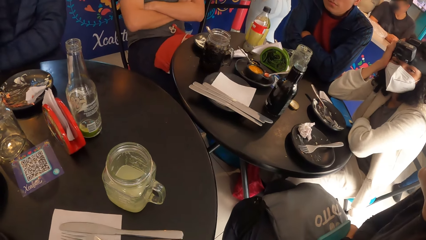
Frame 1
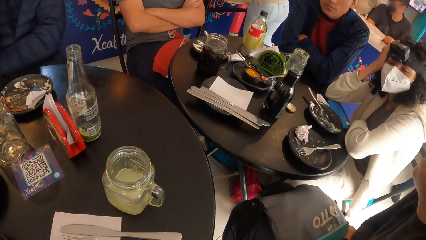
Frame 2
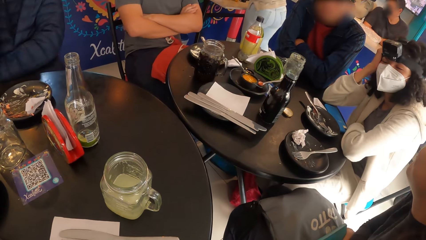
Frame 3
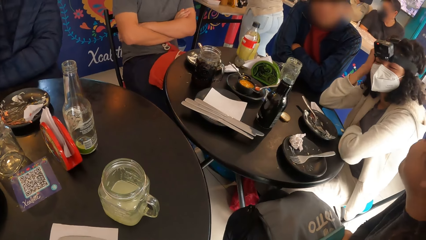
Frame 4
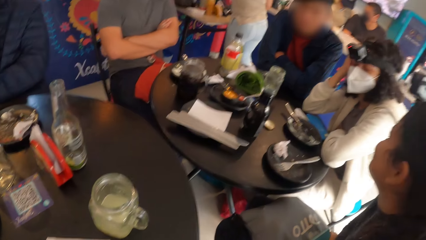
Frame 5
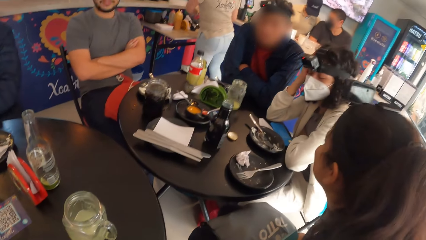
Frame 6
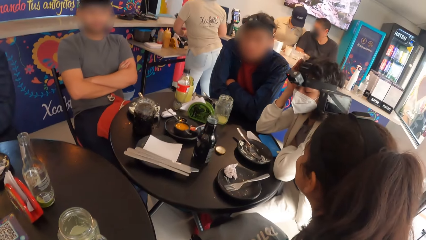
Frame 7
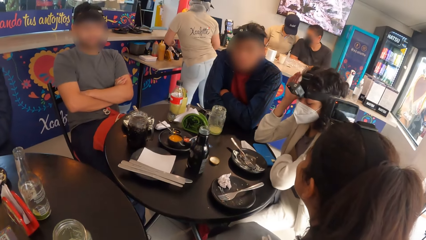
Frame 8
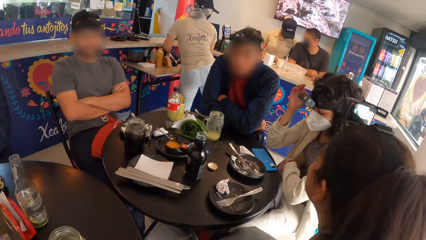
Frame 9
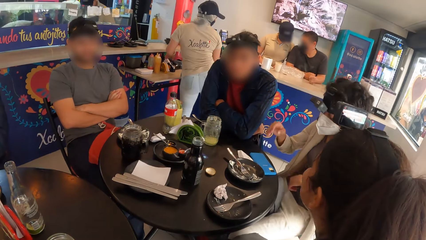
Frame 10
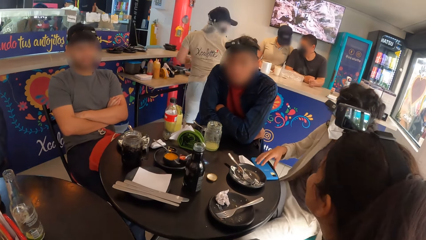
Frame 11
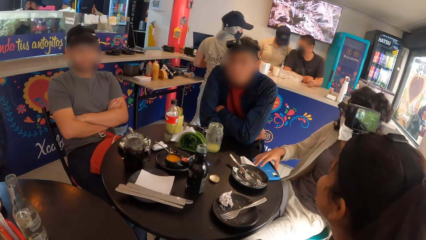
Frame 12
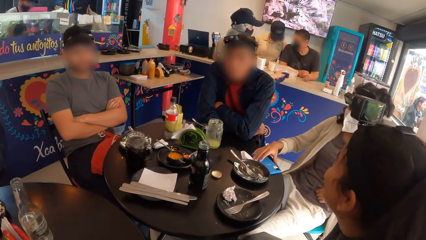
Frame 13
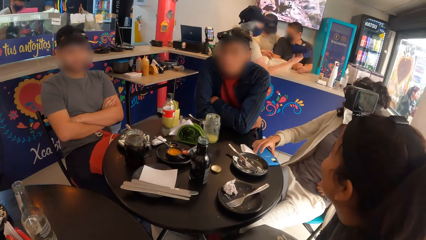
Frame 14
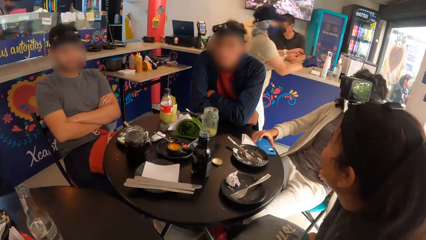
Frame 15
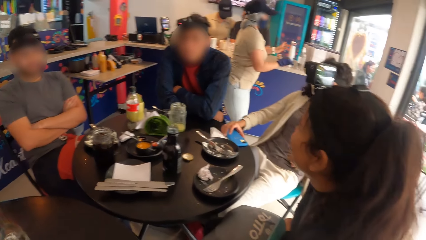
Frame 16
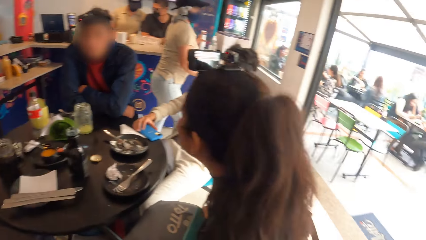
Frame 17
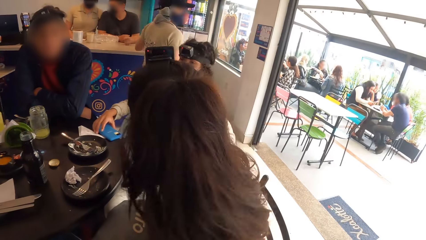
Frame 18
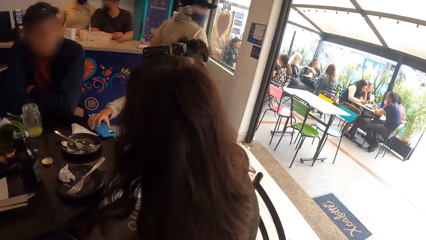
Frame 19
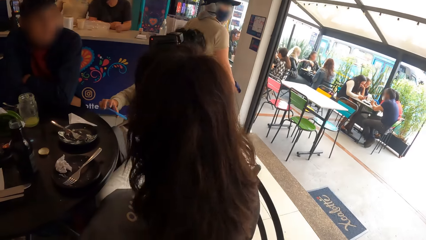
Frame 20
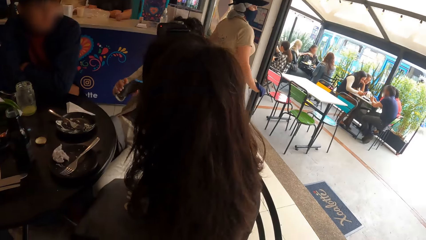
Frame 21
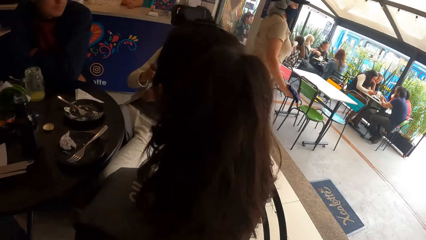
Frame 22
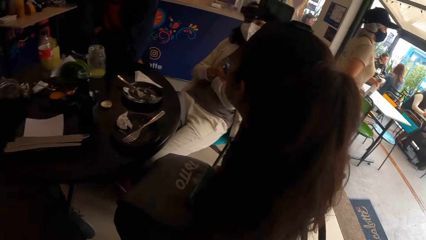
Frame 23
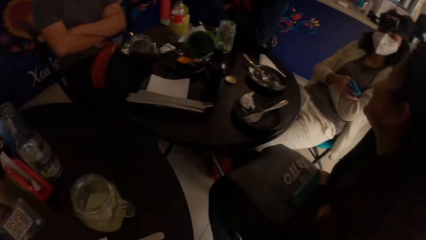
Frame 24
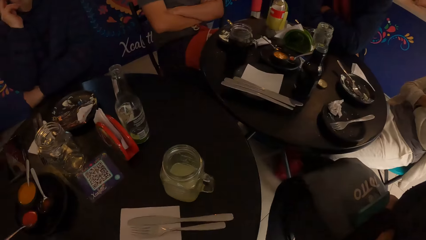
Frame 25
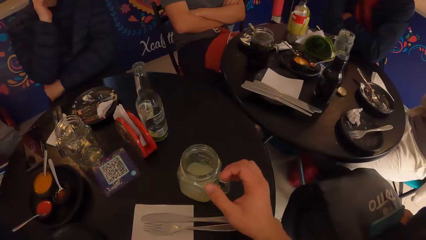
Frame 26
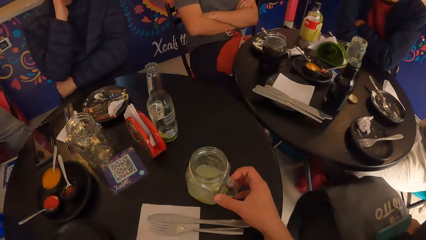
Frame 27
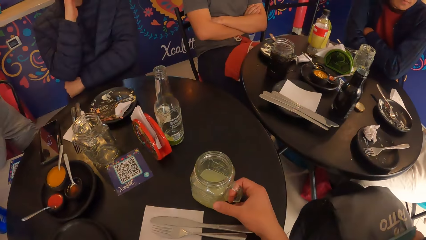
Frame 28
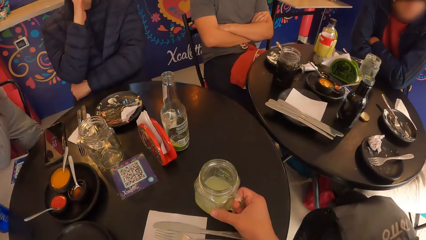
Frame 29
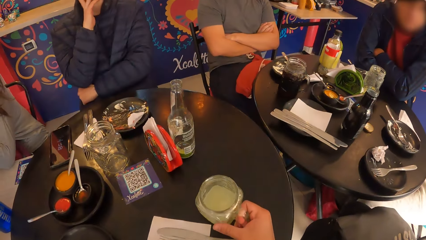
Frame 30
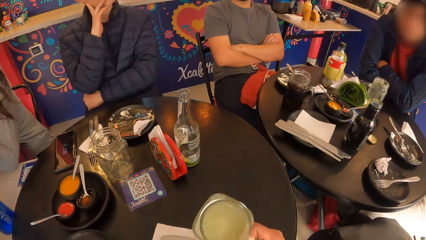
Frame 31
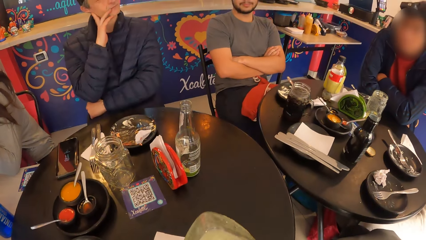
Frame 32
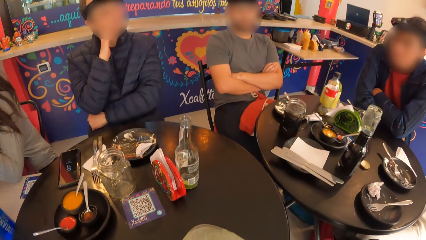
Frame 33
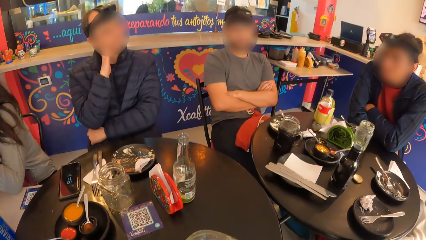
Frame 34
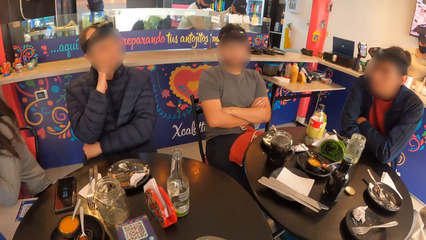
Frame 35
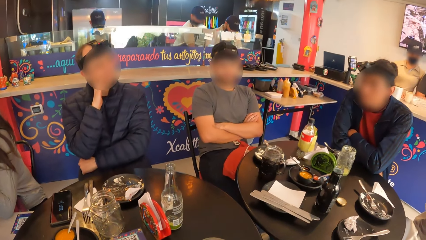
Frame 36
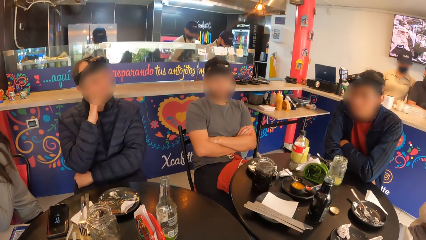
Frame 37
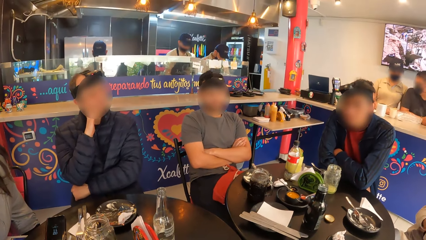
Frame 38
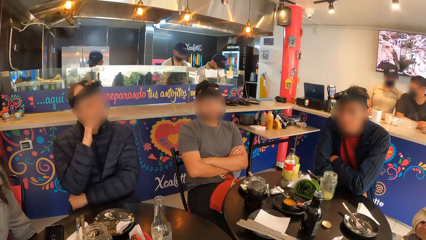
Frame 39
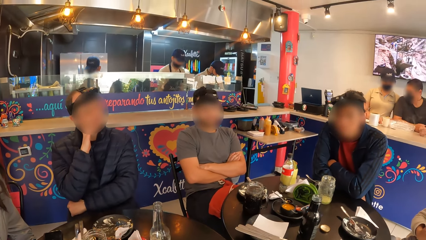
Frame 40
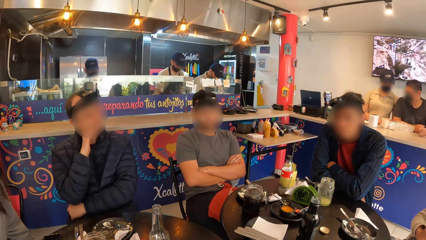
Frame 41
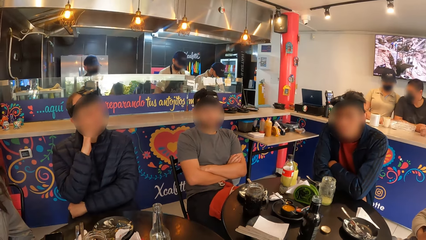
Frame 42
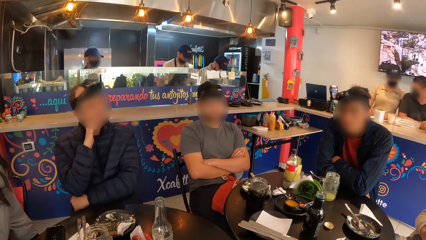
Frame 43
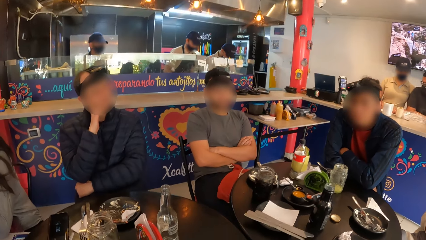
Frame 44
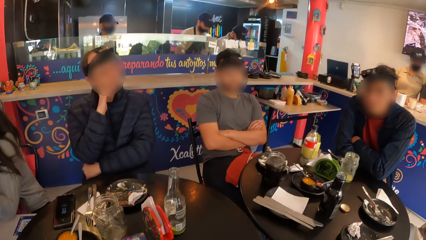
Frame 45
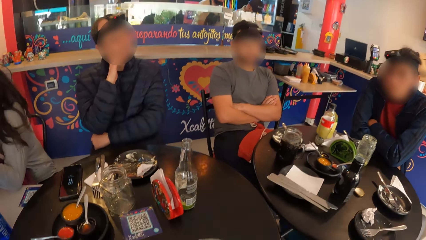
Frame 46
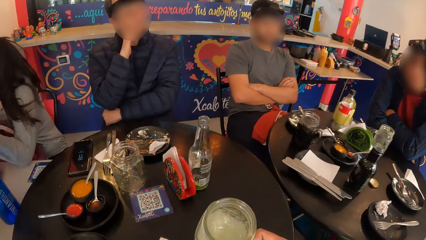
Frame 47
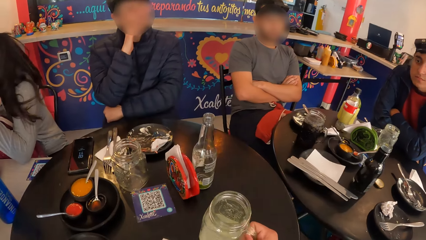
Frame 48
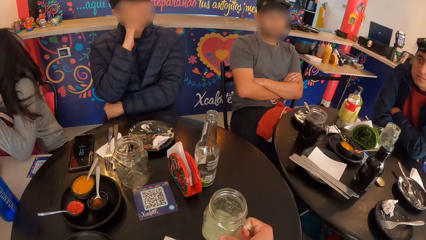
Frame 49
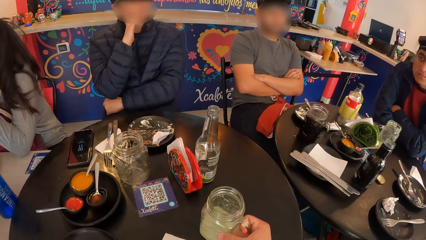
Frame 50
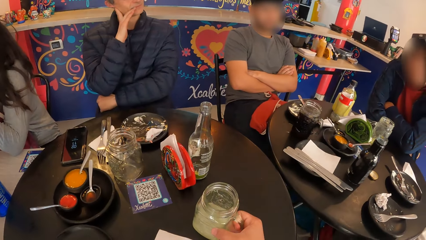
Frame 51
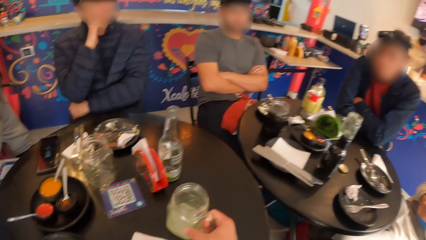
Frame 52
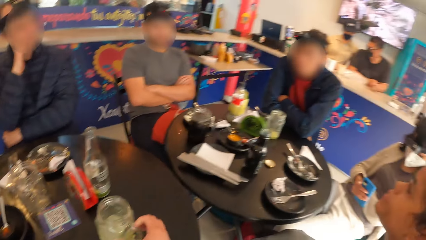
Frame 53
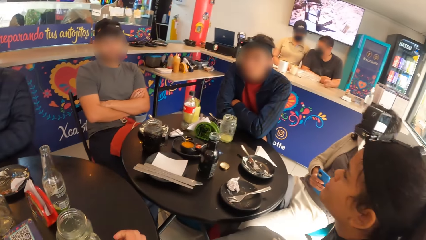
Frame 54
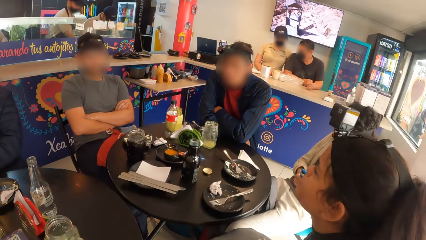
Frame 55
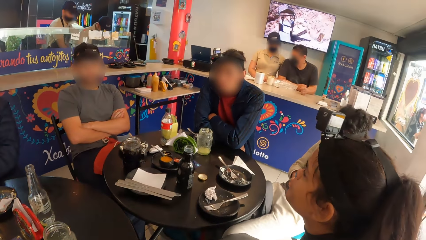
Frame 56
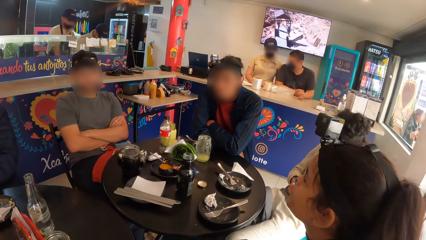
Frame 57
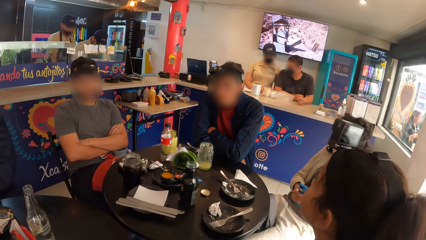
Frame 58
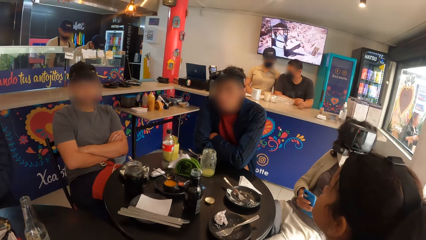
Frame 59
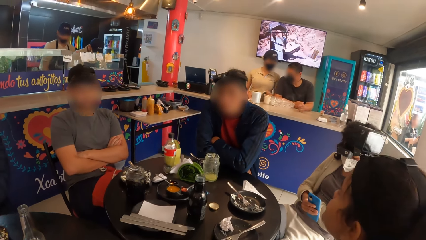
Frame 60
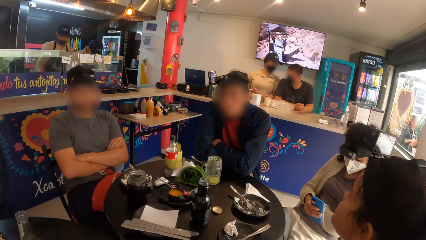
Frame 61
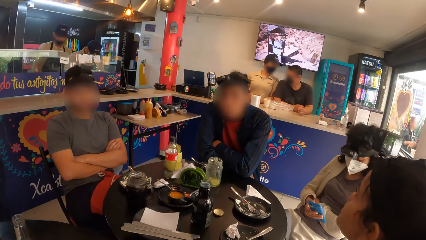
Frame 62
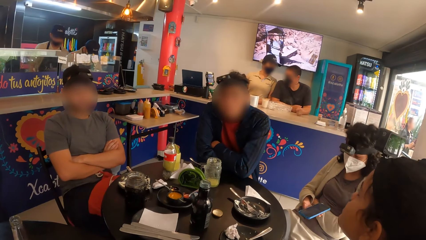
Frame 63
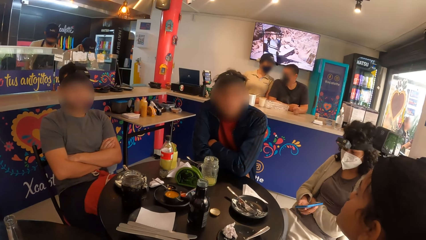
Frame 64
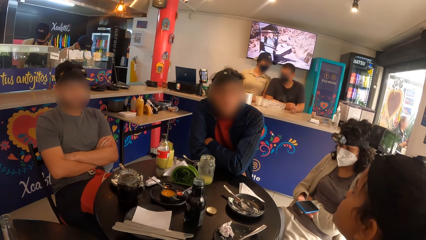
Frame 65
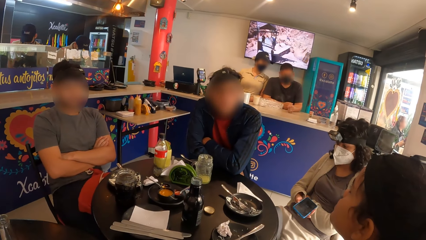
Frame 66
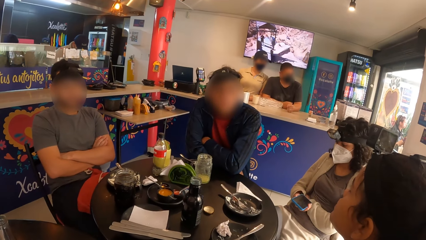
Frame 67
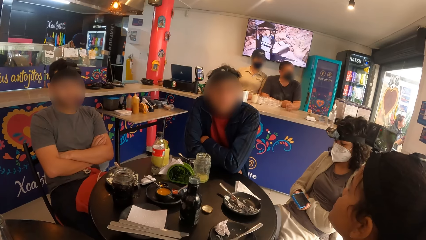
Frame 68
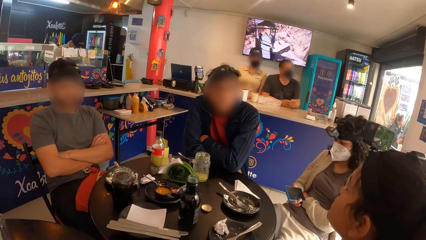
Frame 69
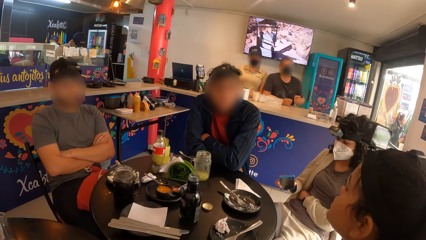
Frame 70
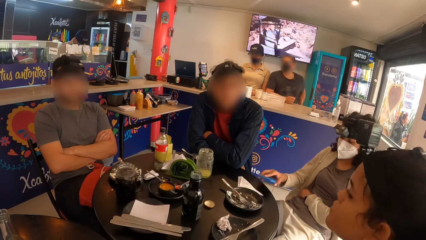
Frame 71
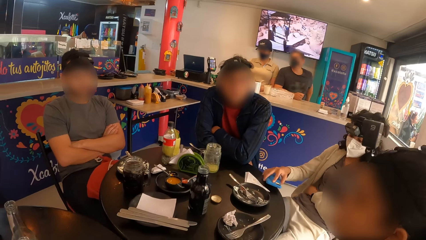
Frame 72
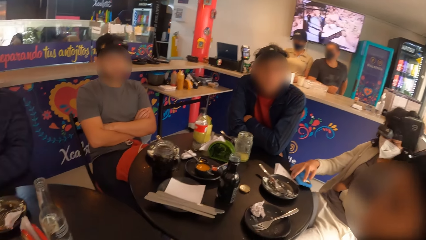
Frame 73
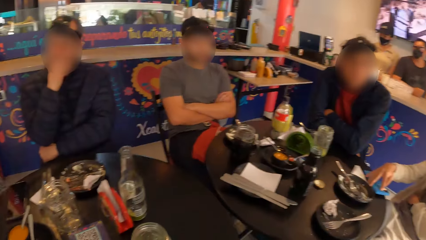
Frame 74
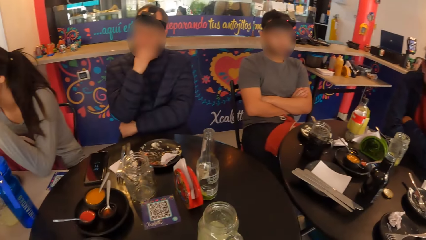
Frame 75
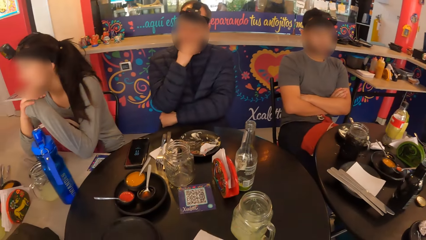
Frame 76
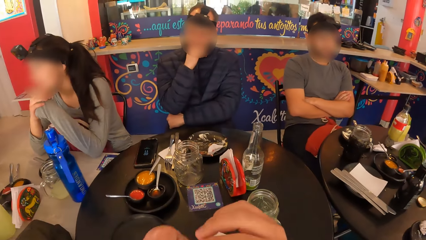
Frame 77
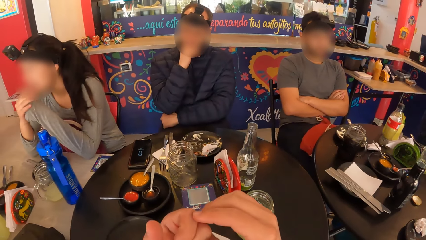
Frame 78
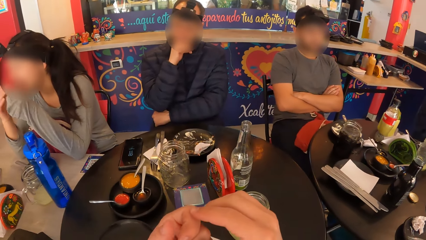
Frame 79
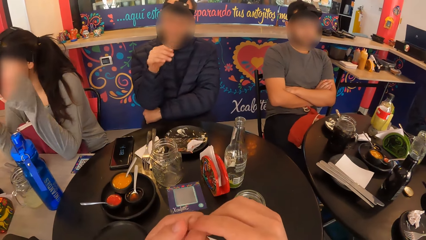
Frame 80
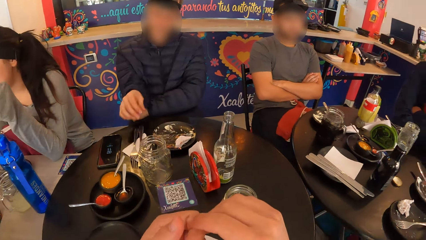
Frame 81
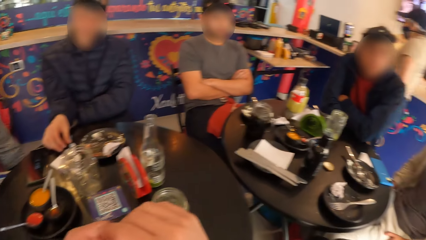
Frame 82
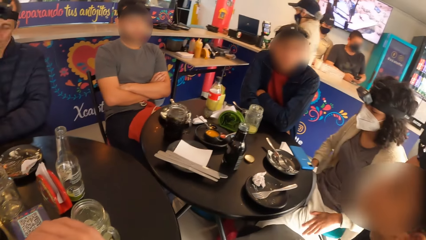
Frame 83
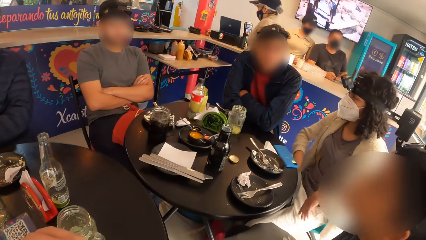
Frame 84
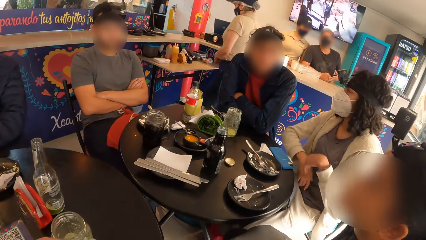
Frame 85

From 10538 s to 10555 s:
The woman picks up her mobile phone on the table with her right hand. The camera wearer picks up the cup from the table with her right hand. She sips the drink. She looks around a restaurant. She drops the jar on the table with her right hand. Another woman operates the mobile phone with her right hand. The other woman places the mobile phone on the table with her right hand. The camera wearer looks around the restaurant. A third woman interacts with a man together with another man.
